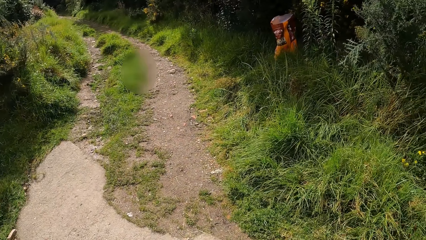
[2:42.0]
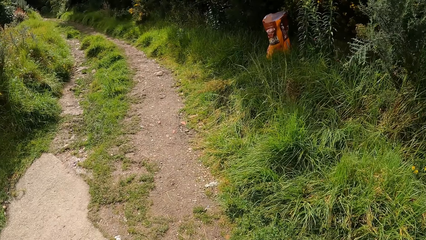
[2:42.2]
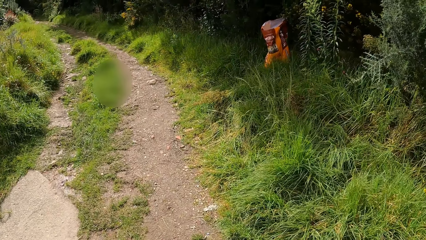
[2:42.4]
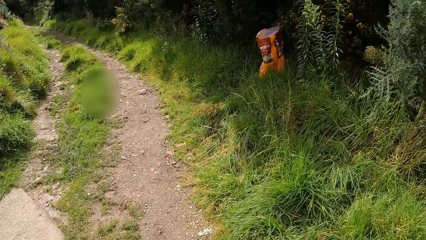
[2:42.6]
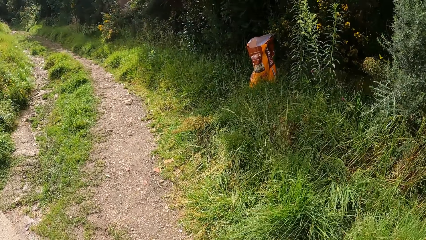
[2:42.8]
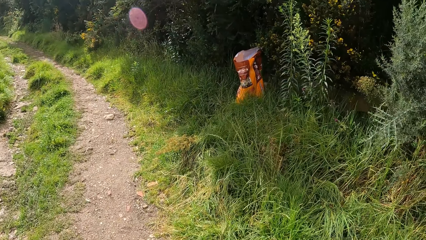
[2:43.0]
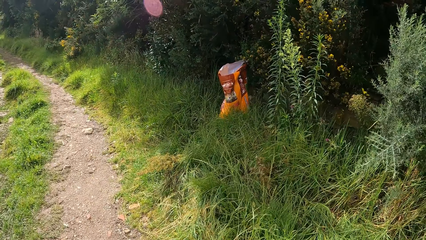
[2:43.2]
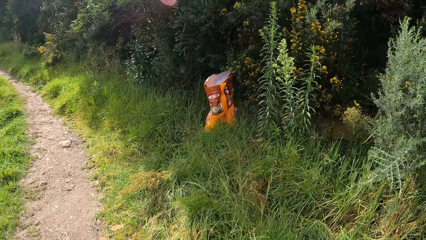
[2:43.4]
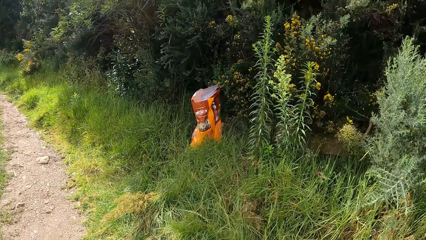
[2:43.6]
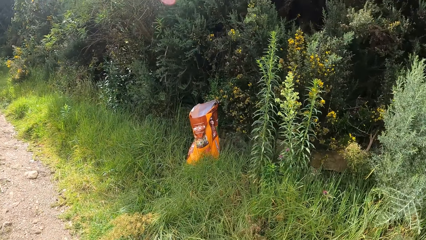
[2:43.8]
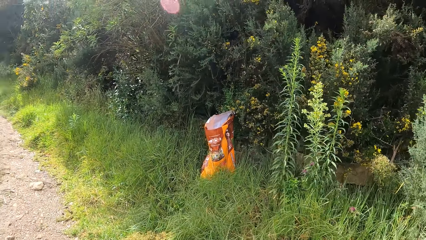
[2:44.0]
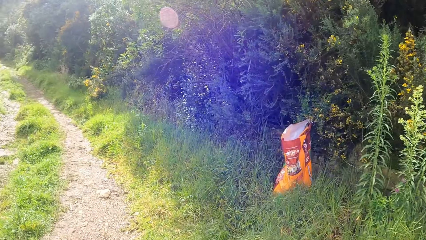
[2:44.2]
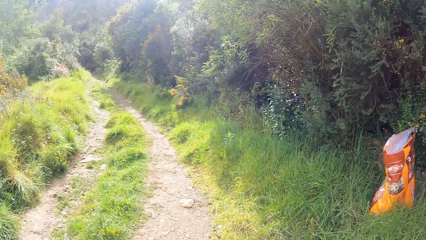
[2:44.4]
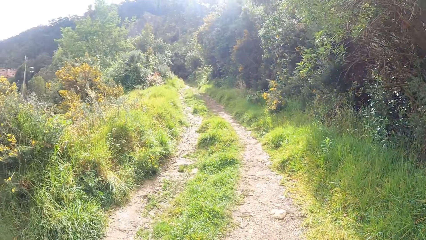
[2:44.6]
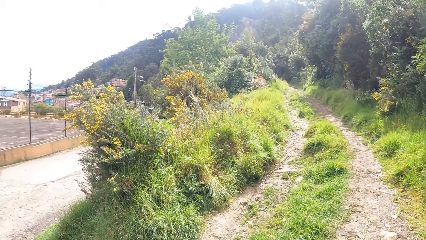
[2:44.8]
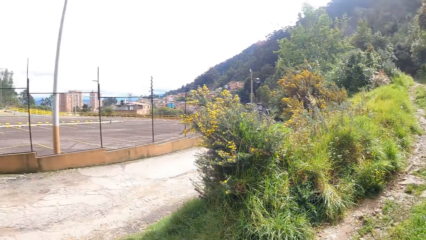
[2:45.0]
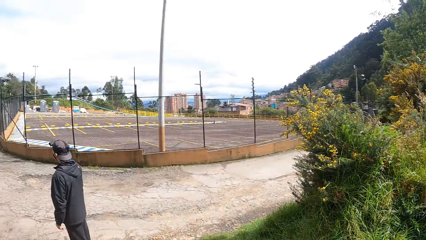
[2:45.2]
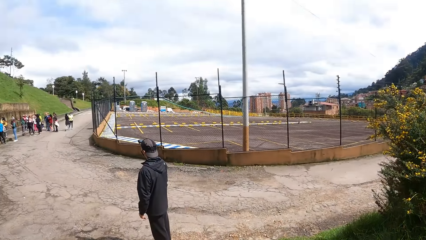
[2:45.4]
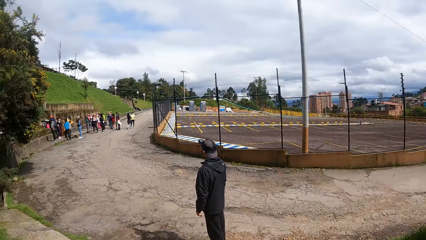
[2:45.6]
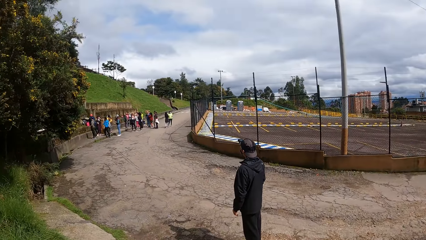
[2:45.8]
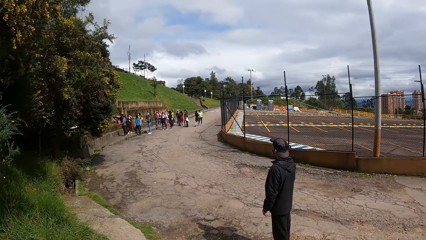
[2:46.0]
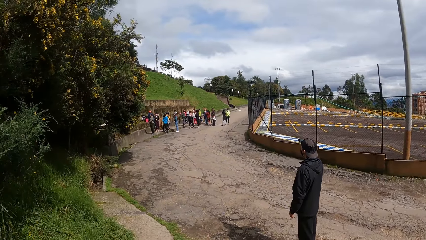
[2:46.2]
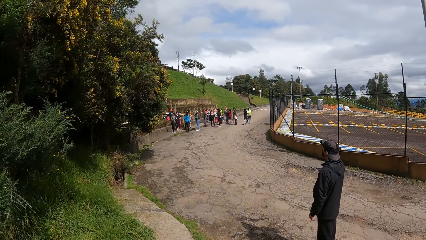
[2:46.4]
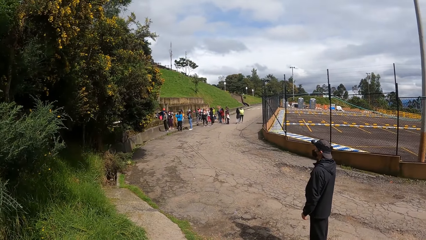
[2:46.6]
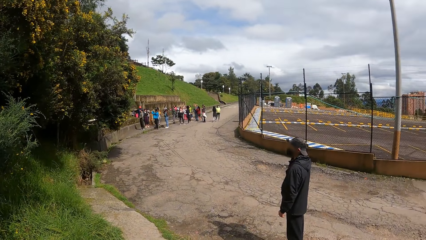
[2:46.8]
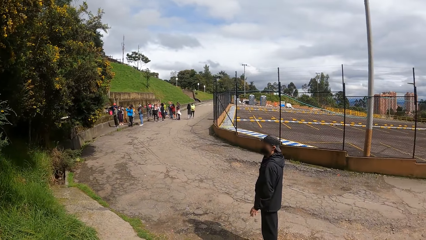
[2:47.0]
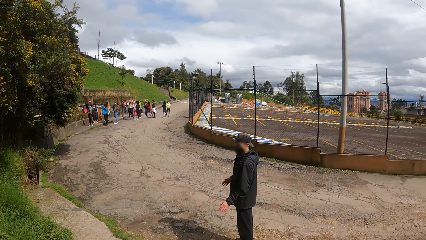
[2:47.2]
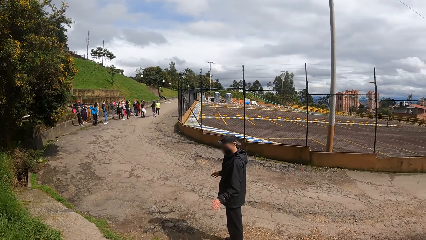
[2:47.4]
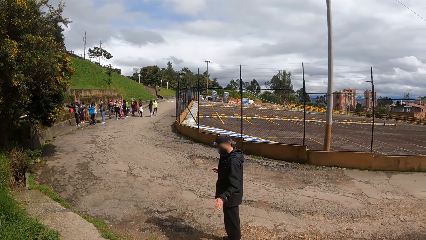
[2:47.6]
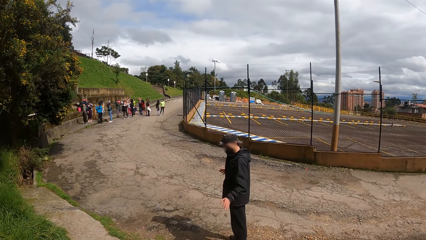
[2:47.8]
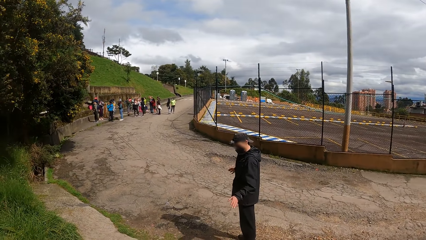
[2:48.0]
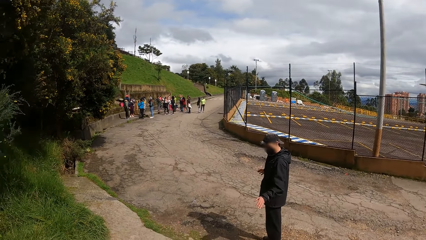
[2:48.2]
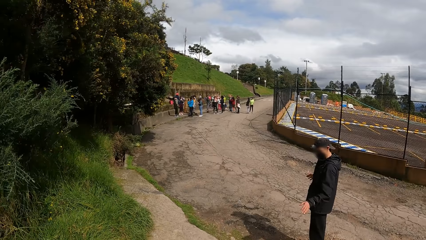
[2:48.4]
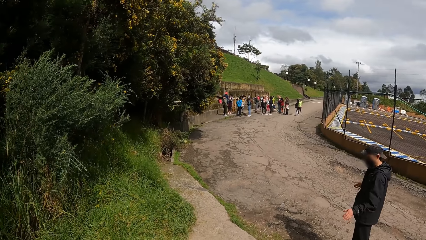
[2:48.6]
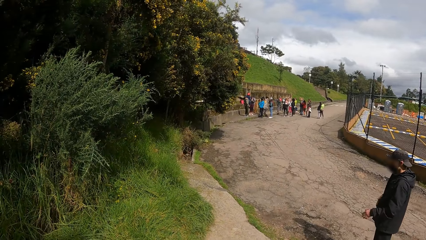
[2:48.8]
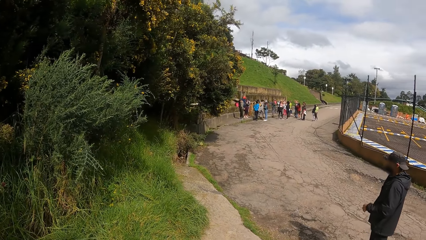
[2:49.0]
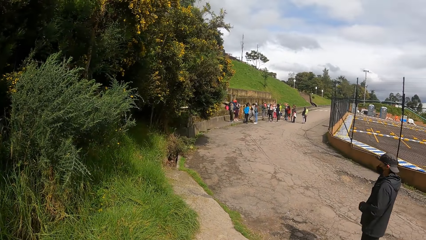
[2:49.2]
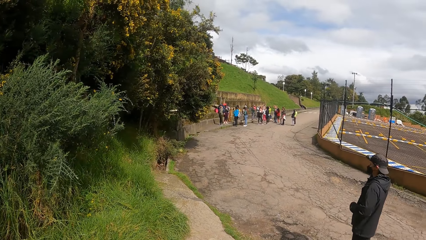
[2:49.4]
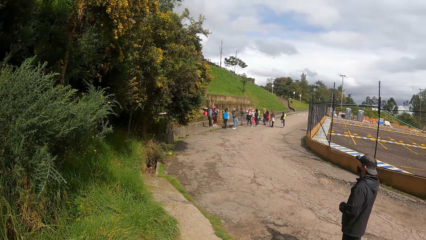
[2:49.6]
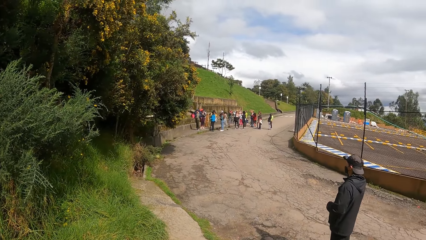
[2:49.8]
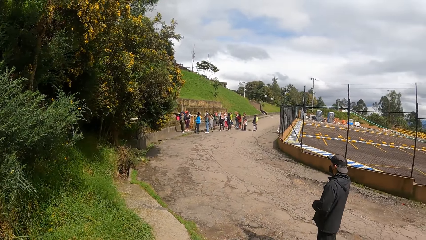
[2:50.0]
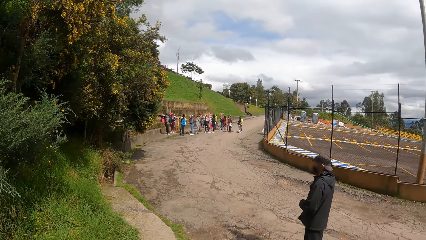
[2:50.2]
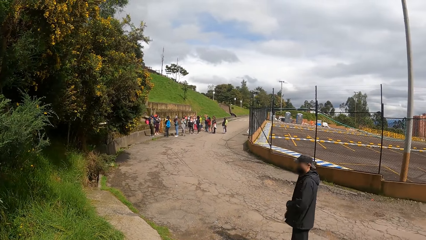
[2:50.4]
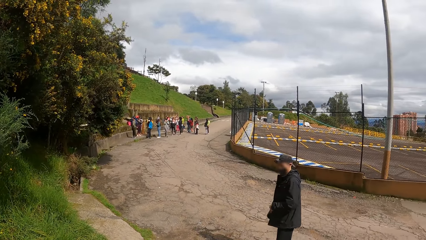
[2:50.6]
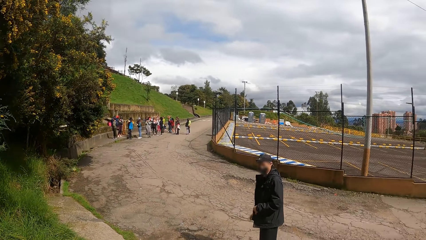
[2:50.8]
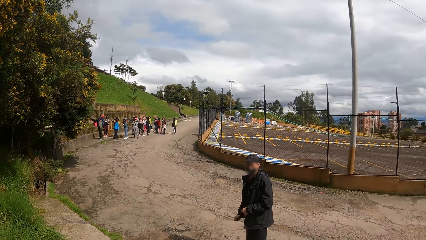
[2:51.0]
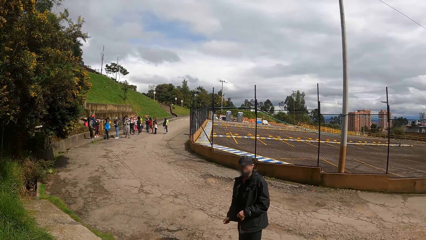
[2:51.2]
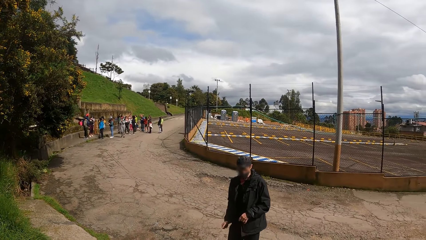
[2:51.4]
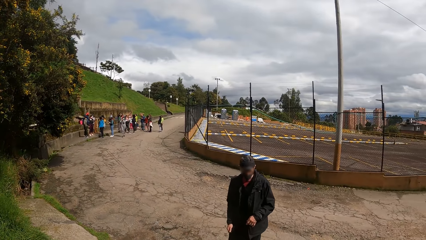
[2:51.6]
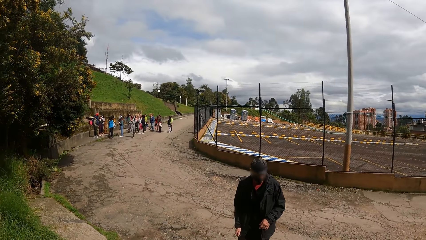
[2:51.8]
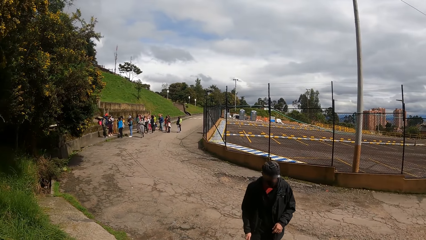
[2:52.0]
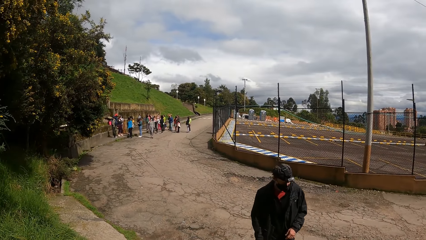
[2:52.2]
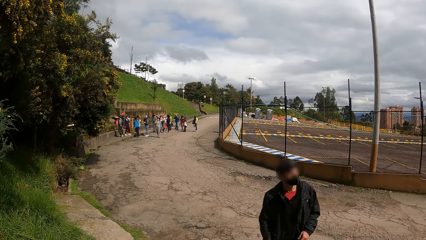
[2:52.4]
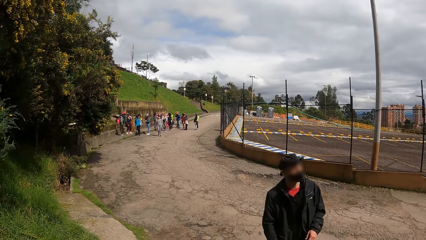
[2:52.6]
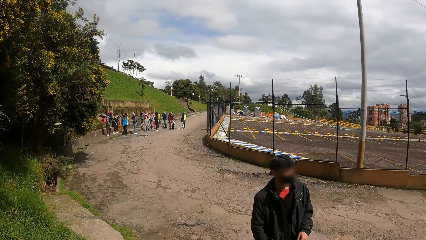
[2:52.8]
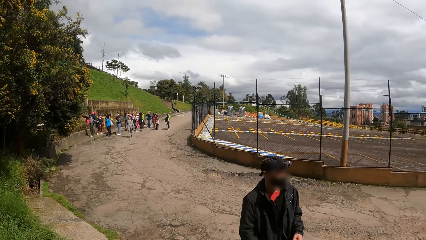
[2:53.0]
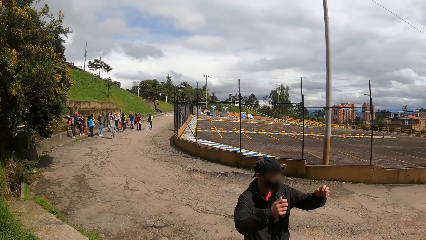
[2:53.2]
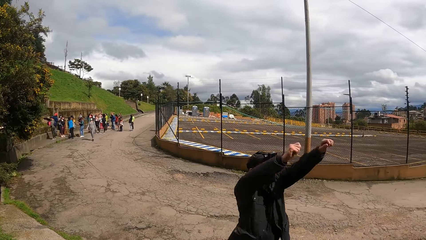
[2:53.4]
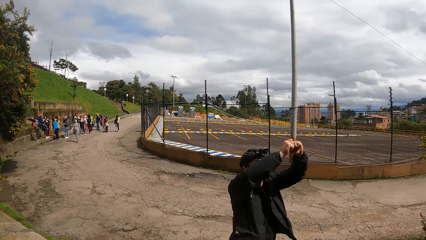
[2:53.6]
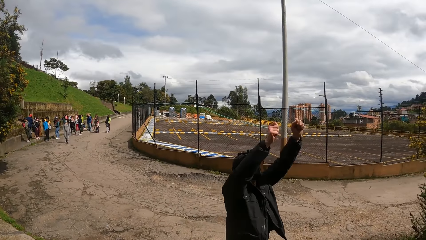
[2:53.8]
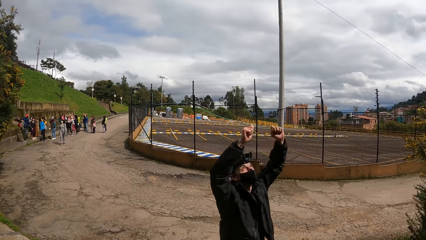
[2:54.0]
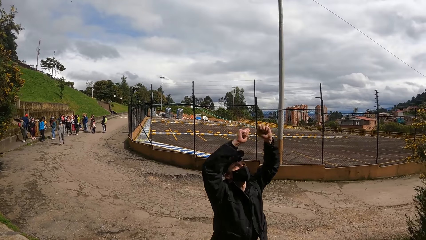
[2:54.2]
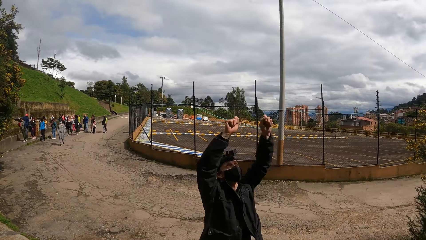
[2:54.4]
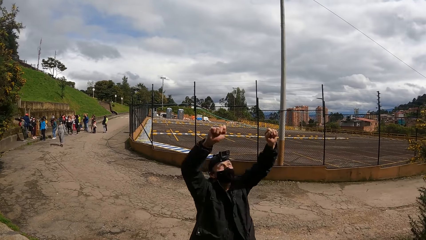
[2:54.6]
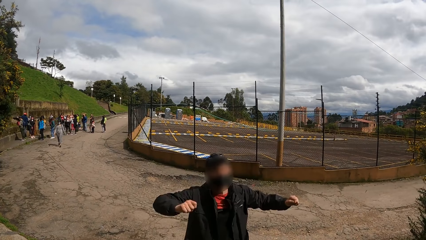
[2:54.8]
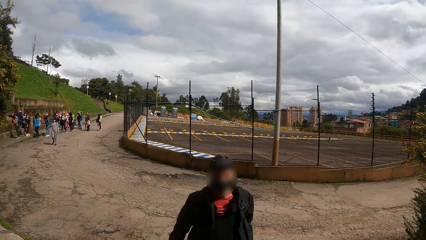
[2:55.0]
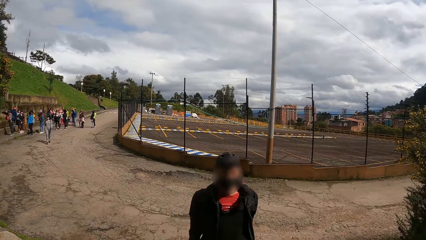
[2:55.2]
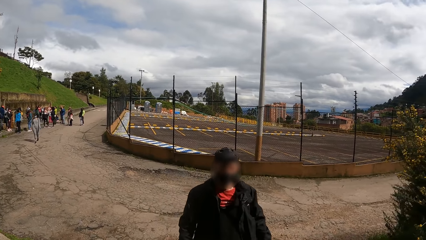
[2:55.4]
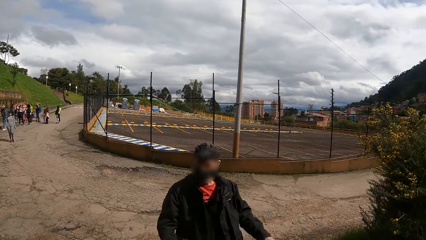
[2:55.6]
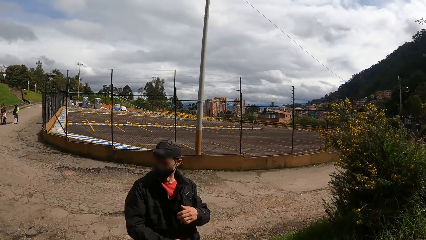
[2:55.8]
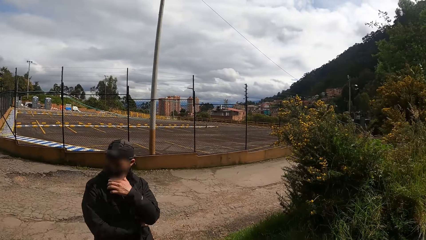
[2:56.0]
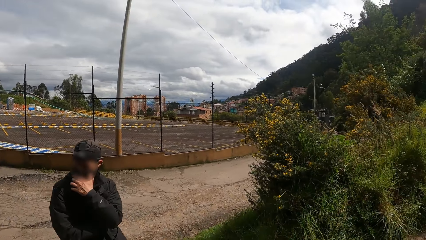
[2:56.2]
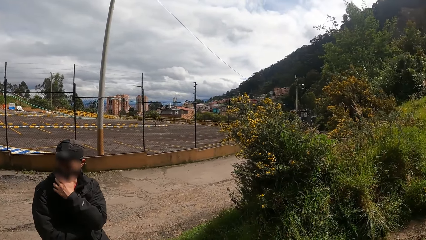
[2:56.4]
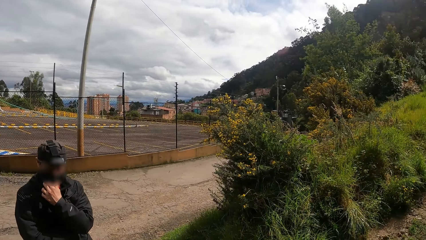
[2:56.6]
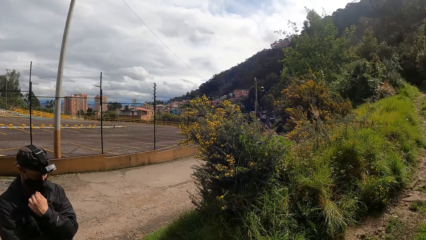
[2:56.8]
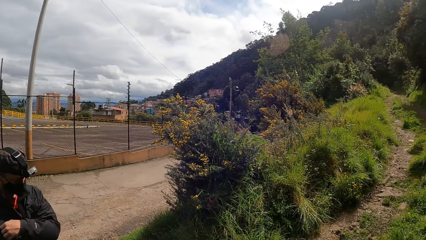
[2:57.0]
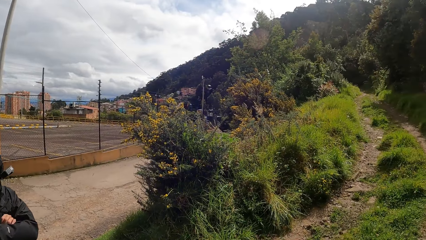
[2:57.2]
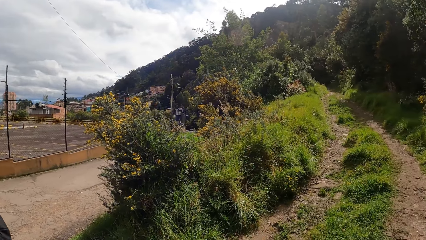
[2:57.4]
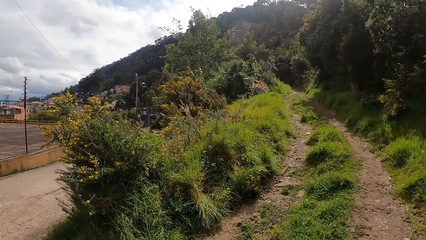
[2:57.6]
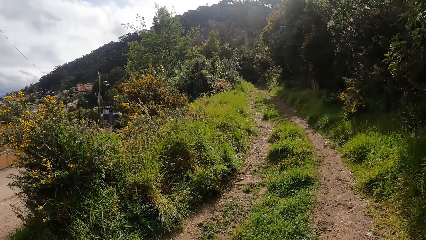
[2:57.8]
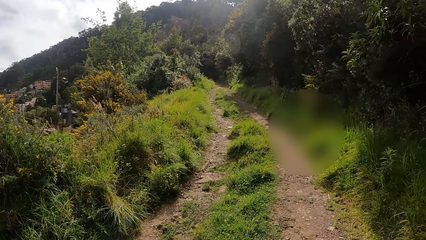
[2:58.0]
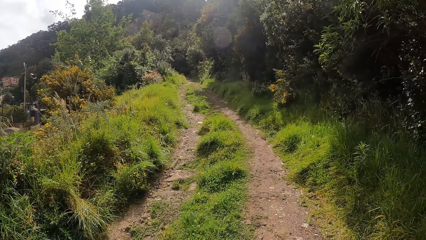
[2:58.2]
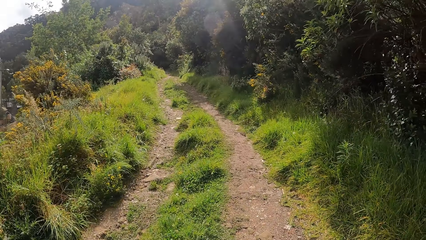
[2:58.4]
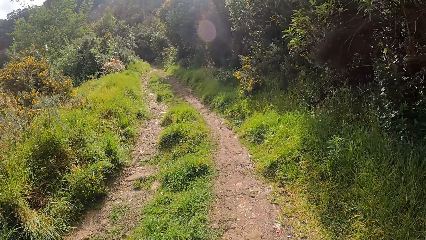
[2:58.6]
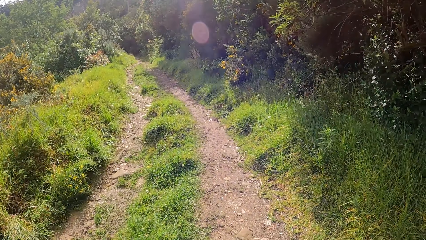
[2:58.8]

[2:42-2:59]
The camera wearer walks along a bush path. They look around the field. A man walks along the bush path and gestures with both hands. The man shakes the hands.
